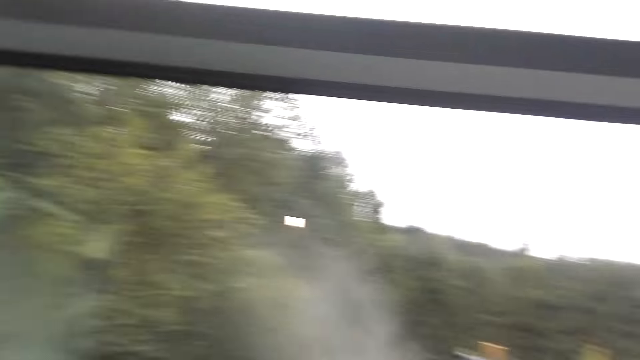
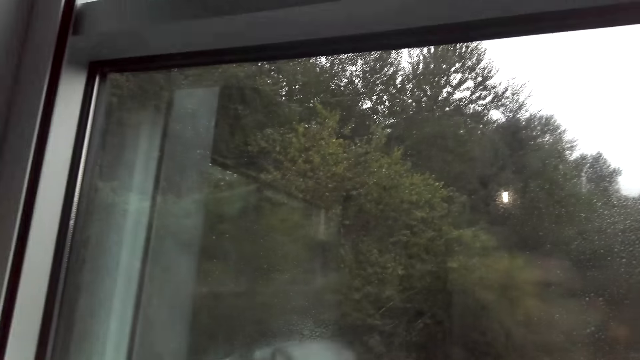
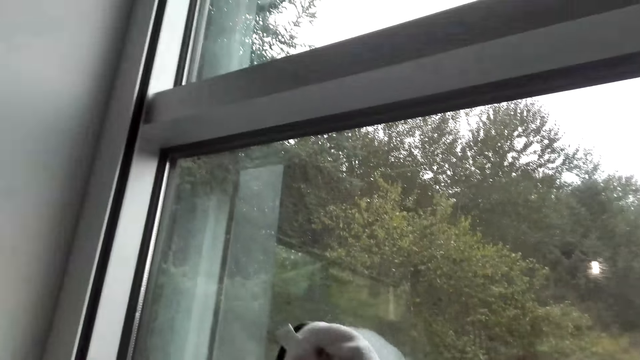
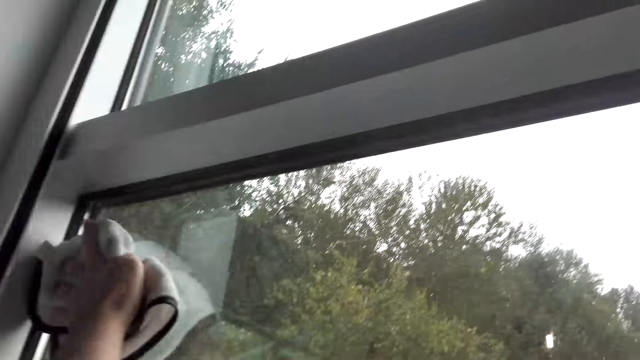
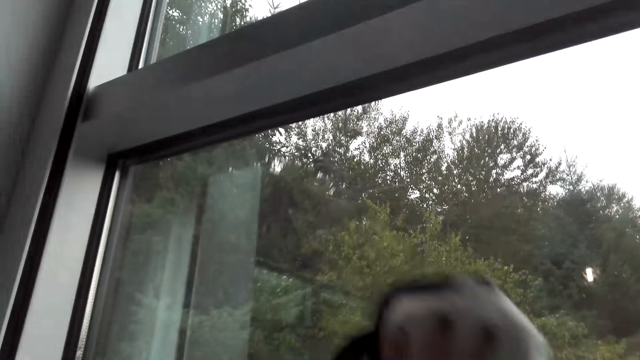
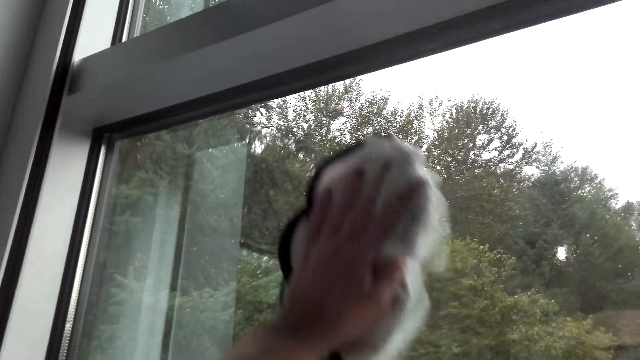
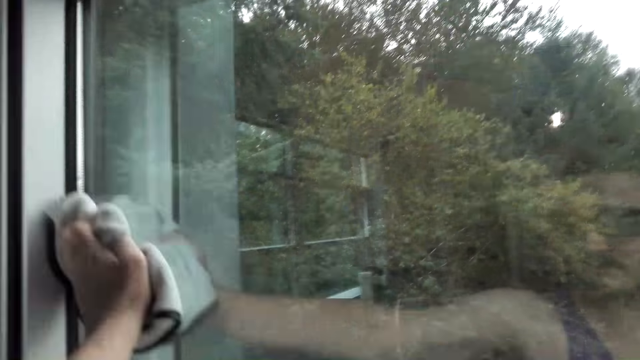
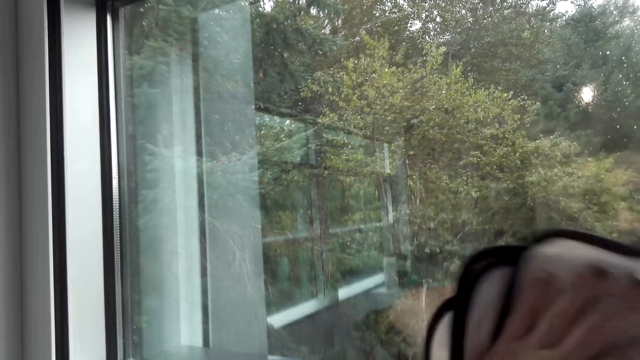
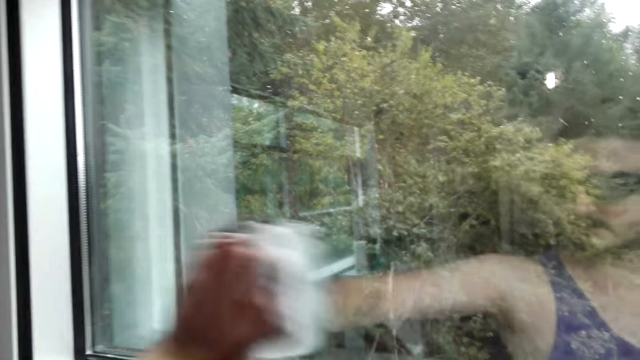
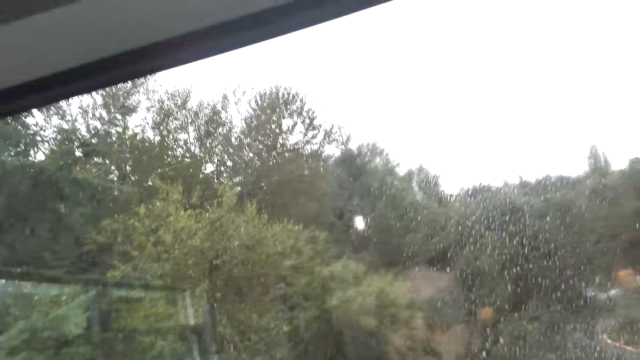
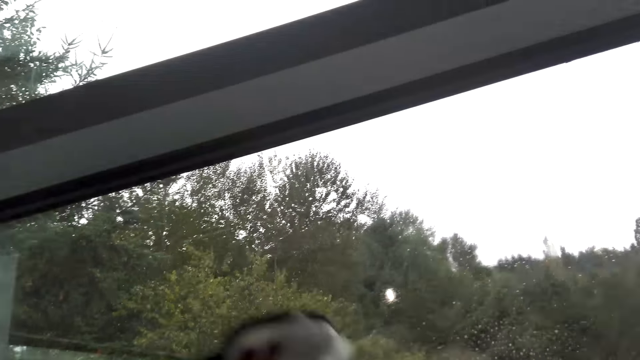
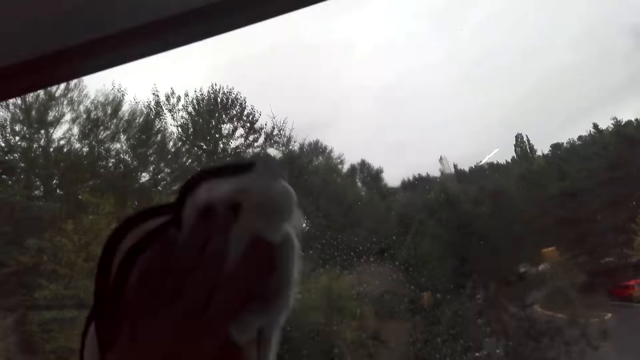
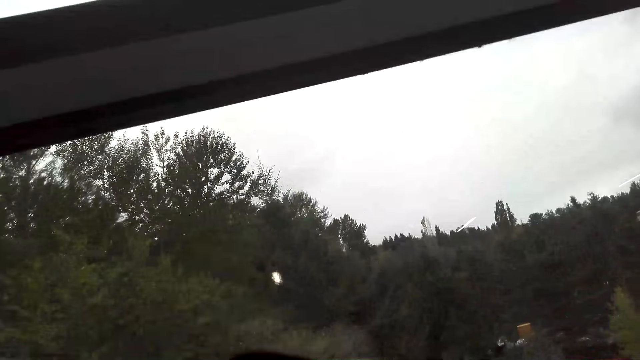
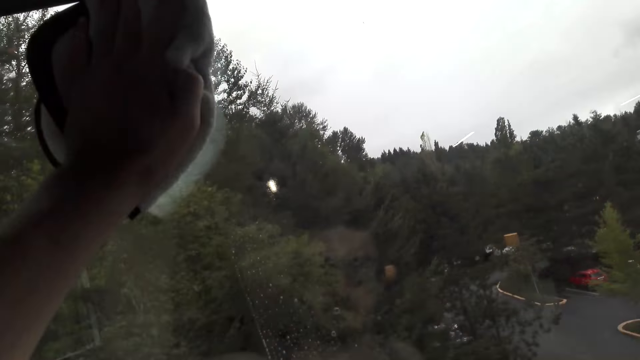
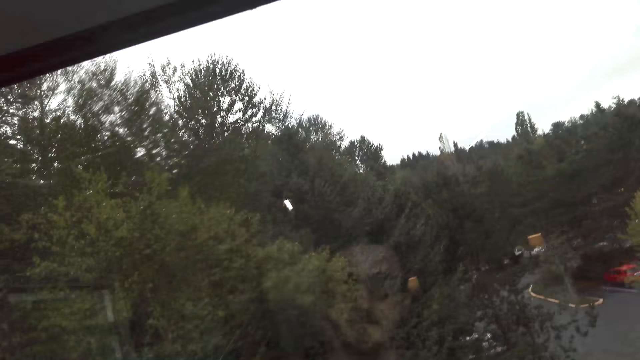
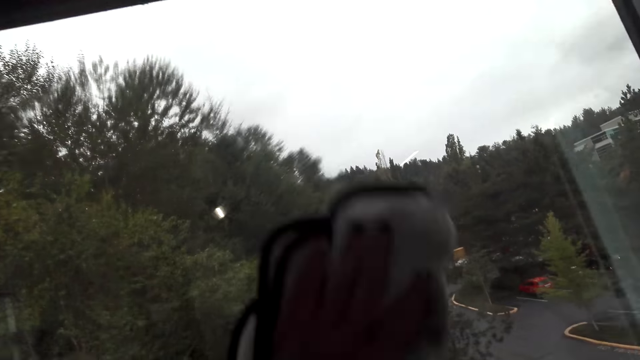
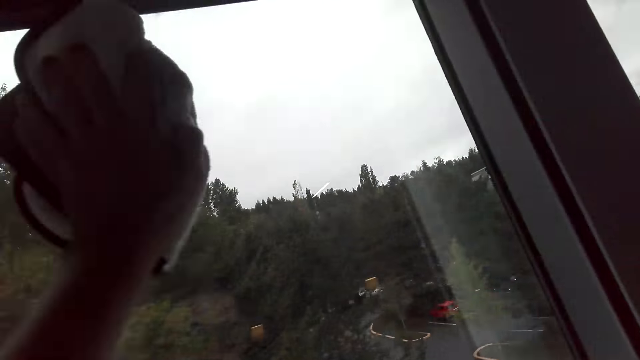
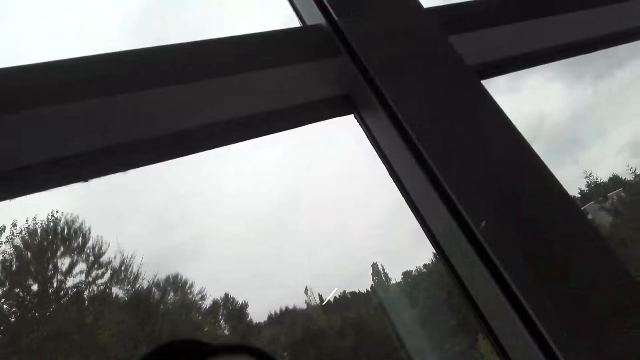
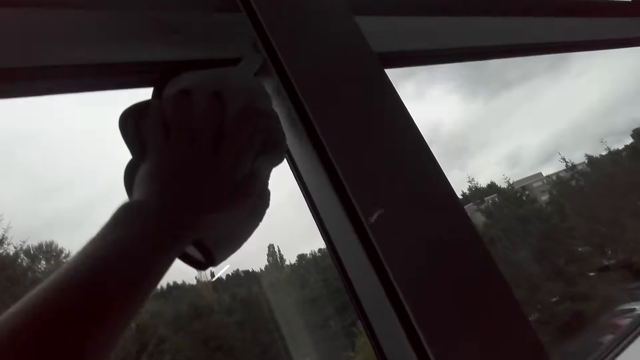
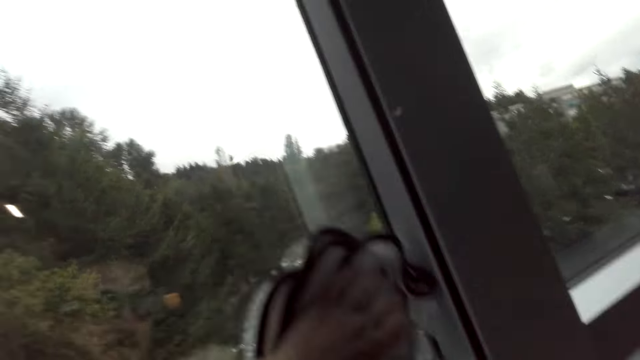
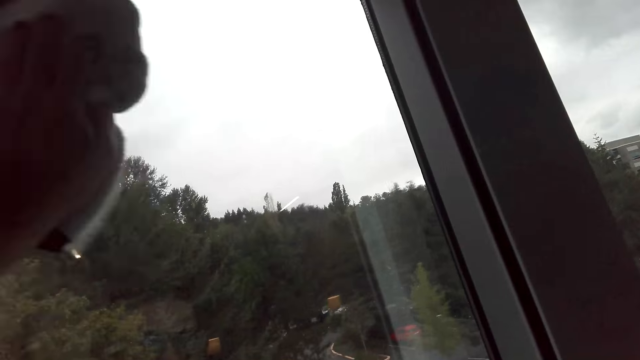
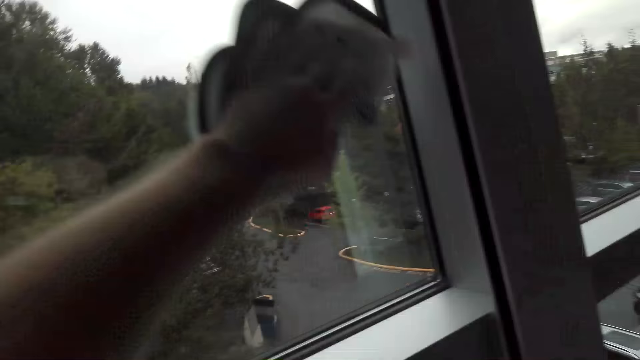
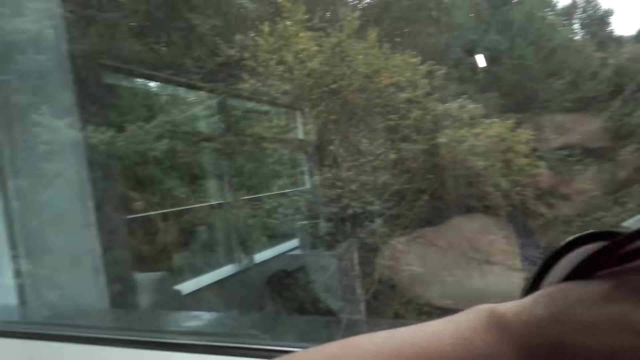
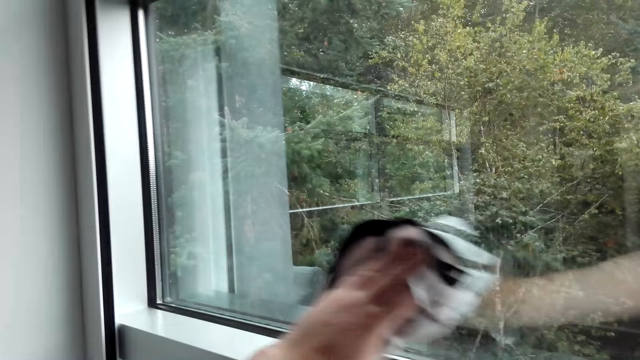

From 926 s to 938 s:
The camera wearer sprays the window with Windex cleaner. They wipe the window with a cloth.

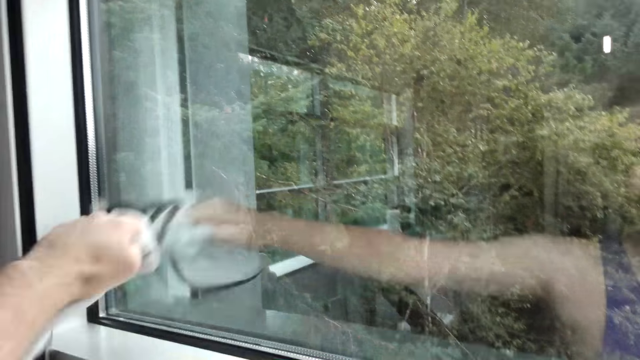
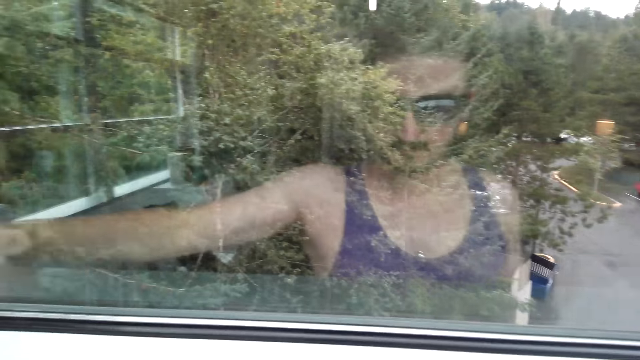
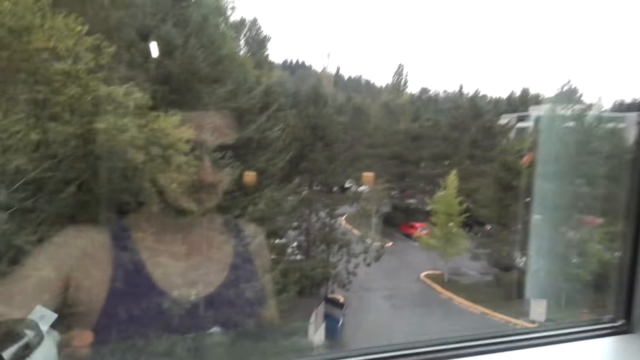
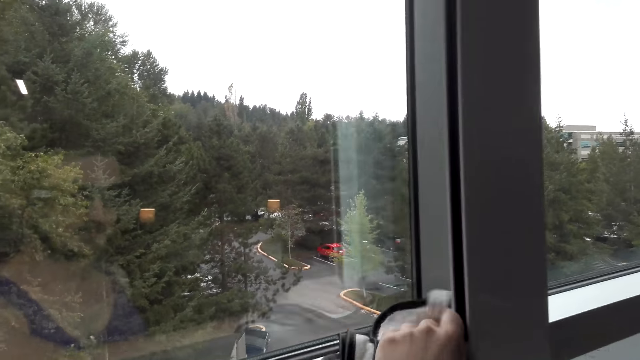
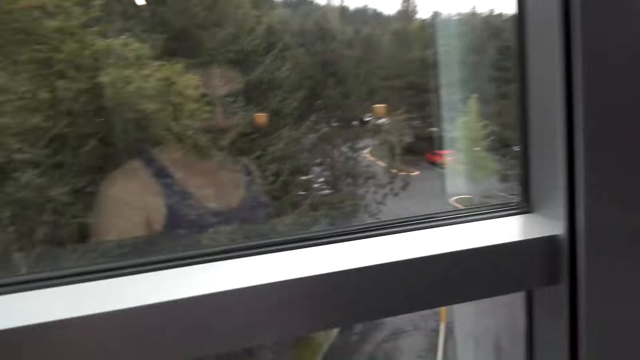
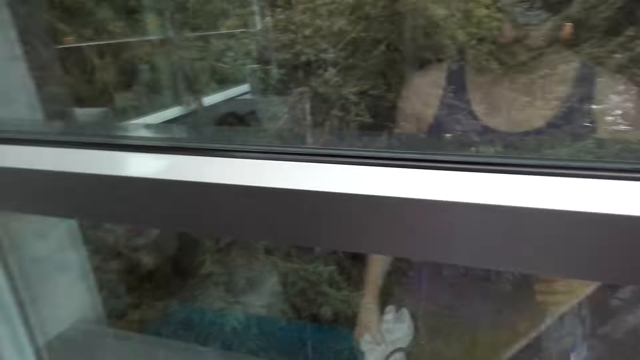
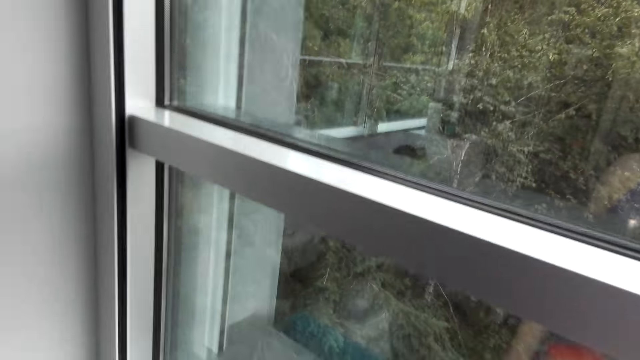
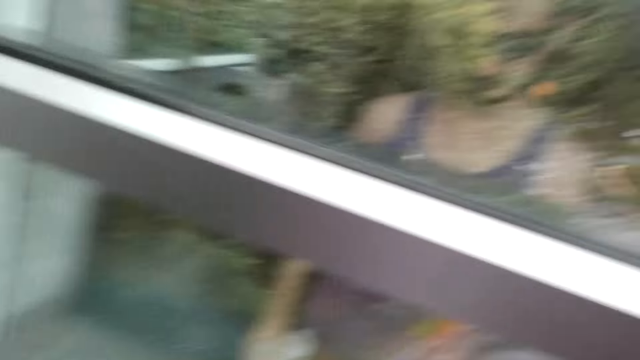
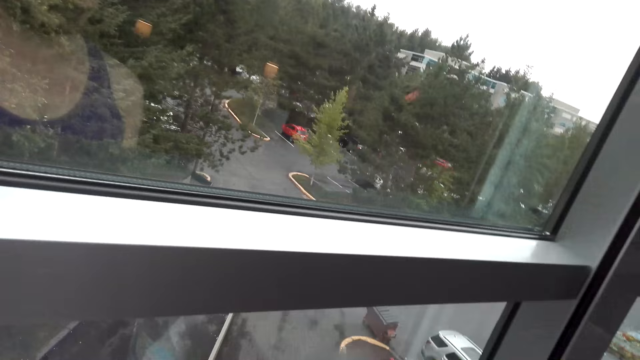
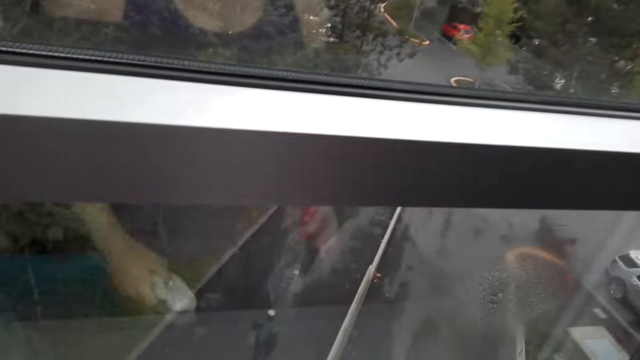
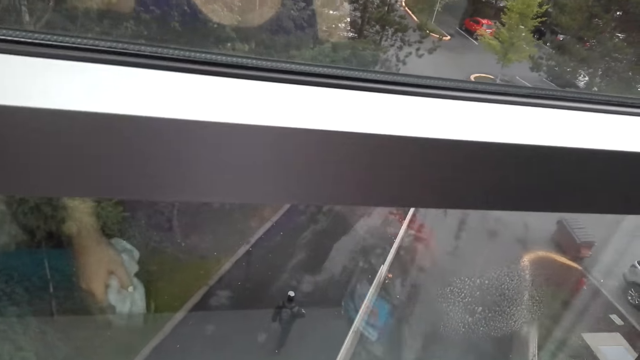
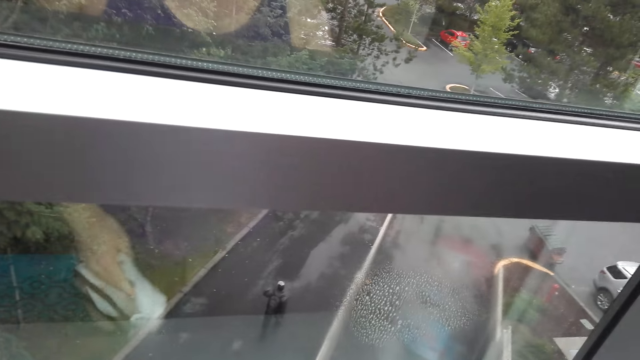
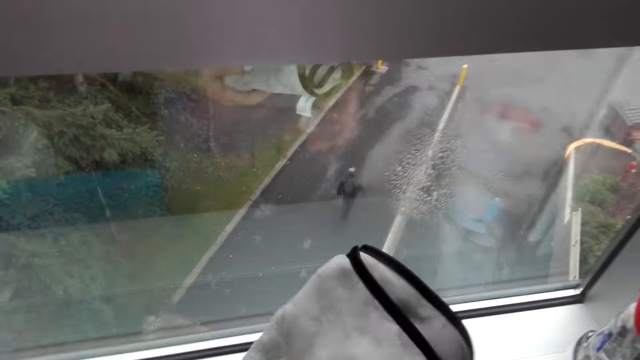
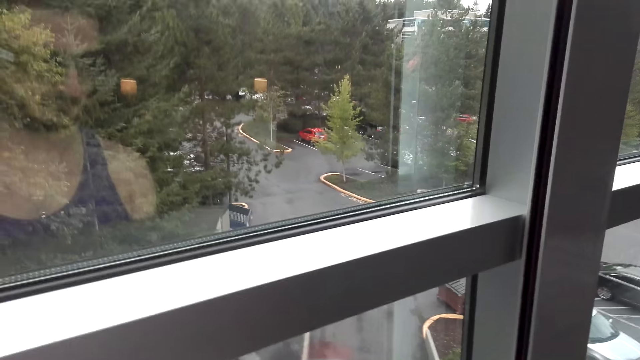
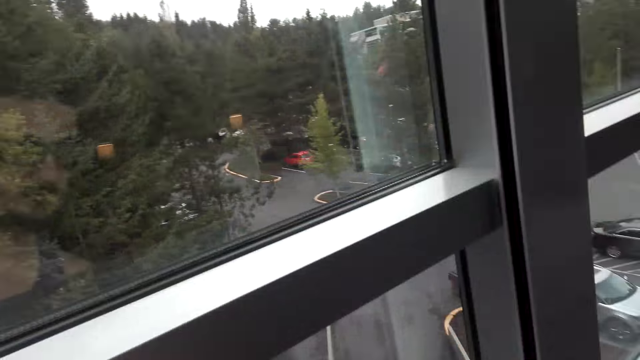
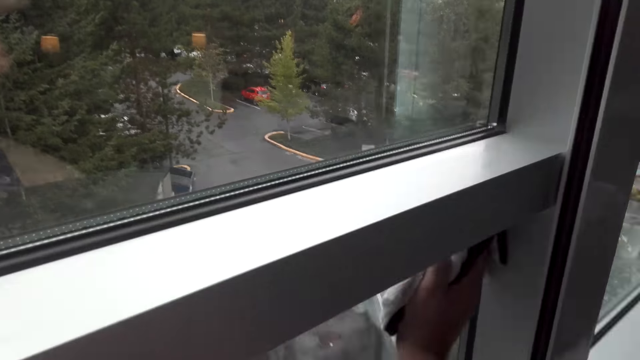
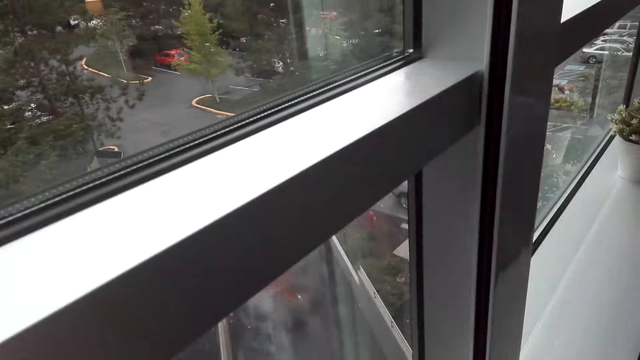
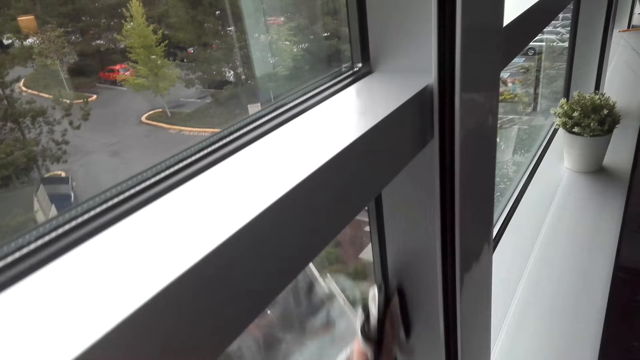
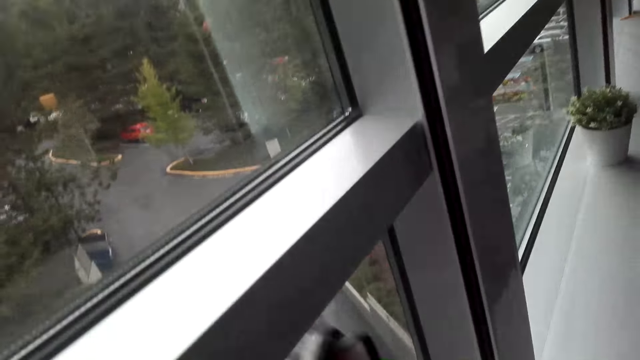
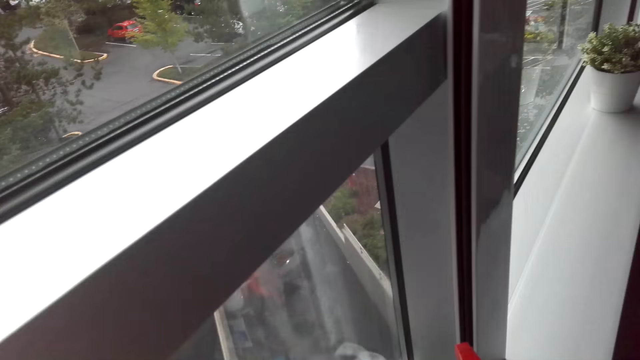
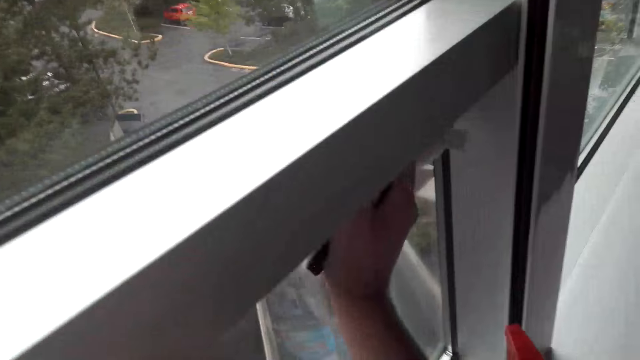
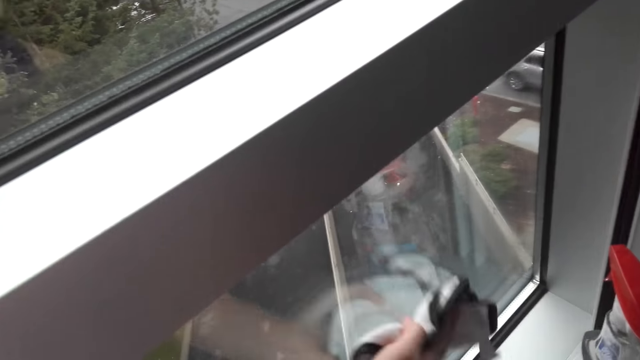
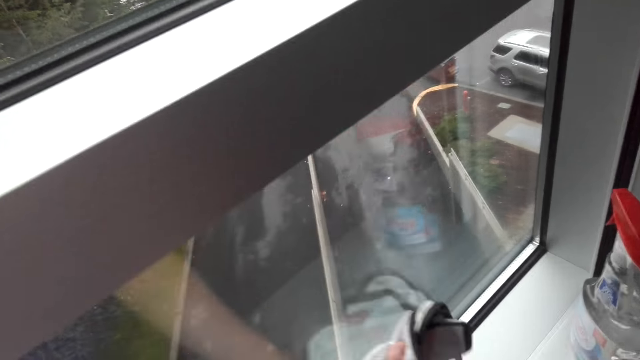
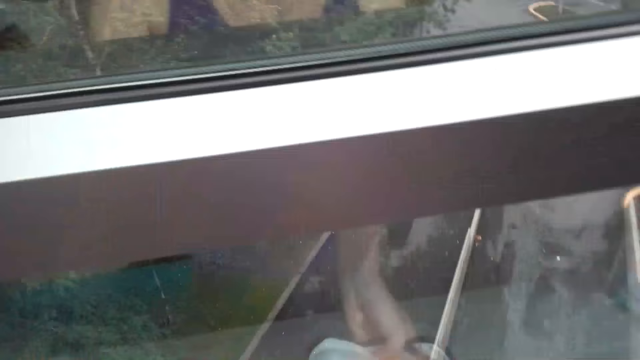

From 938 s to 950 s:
The camera wearer sprays the window with Windex cleaner. They wipe the window with the cloth.
